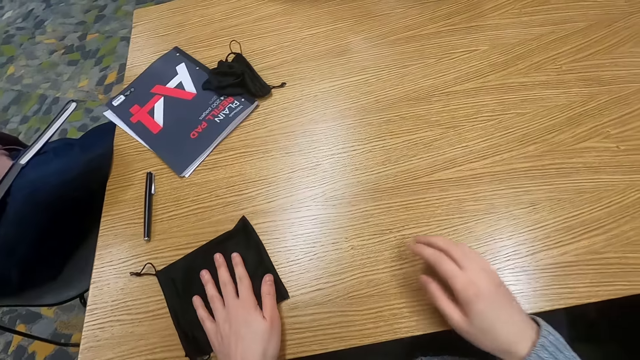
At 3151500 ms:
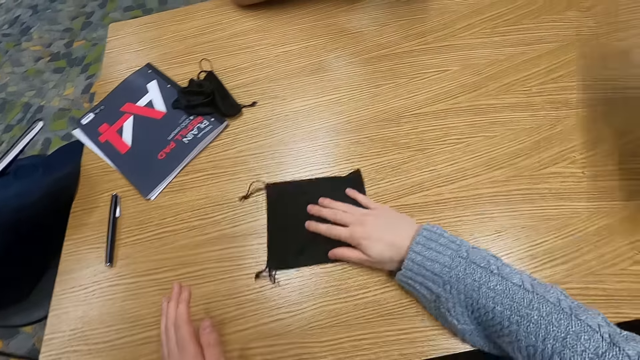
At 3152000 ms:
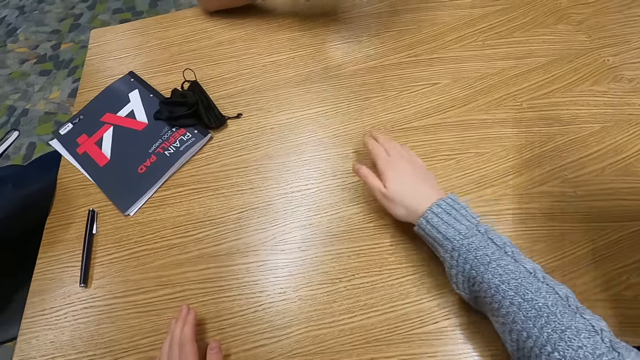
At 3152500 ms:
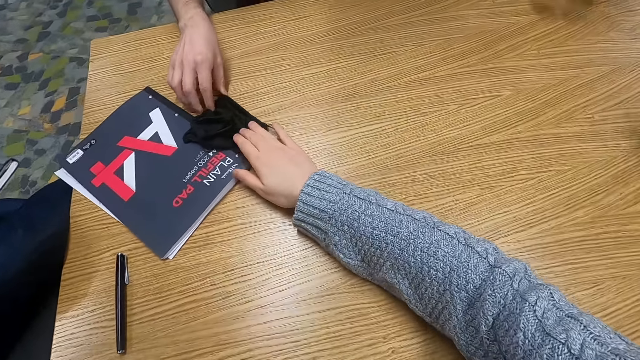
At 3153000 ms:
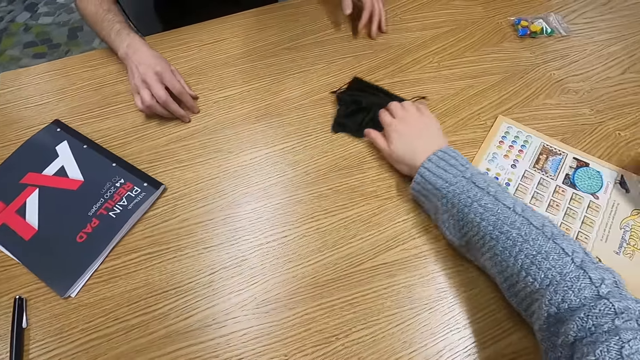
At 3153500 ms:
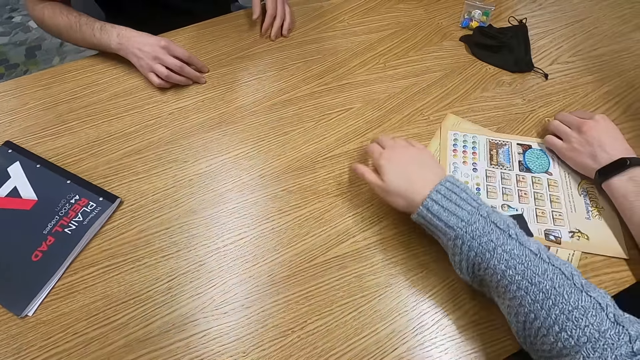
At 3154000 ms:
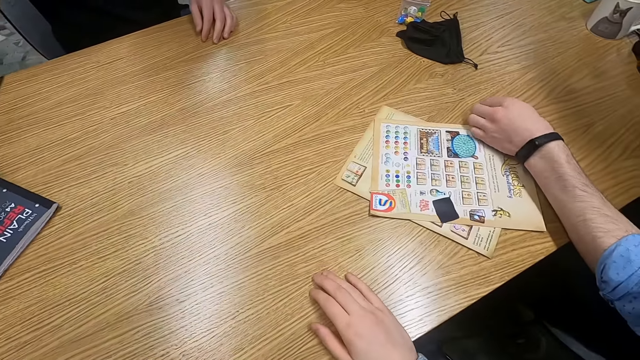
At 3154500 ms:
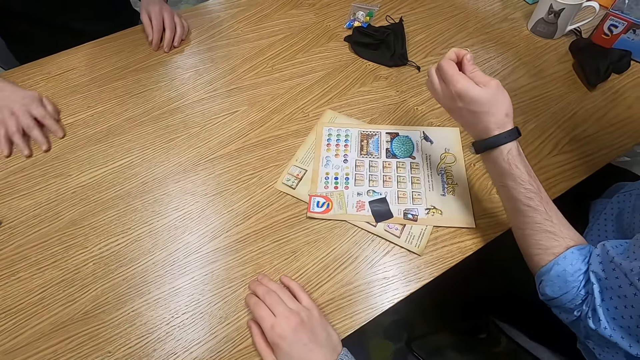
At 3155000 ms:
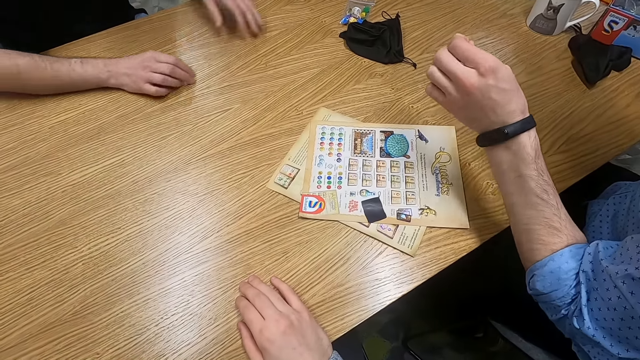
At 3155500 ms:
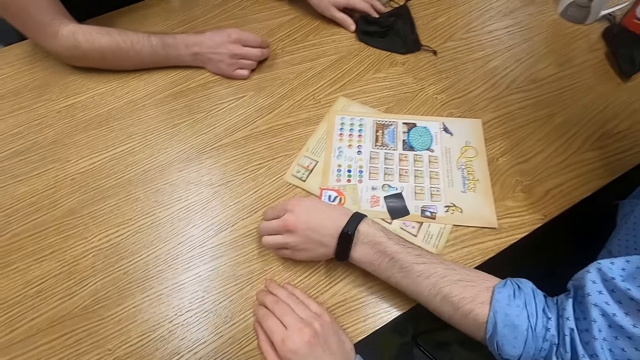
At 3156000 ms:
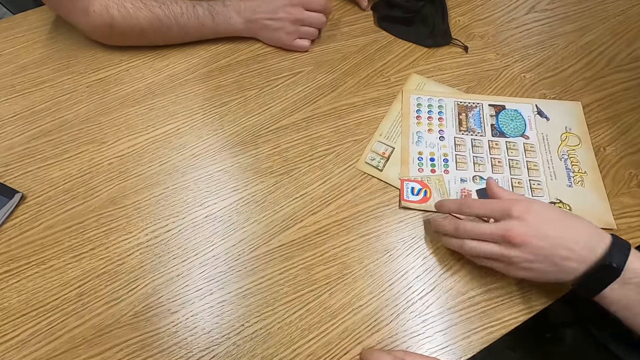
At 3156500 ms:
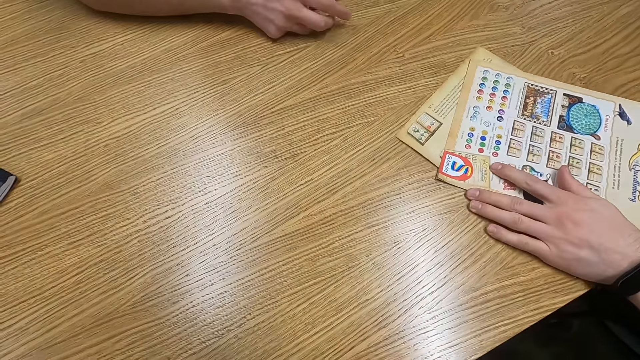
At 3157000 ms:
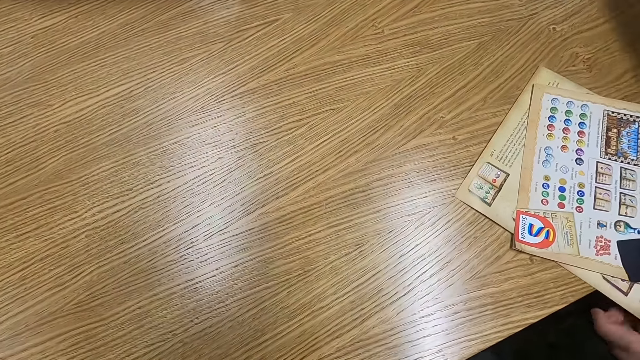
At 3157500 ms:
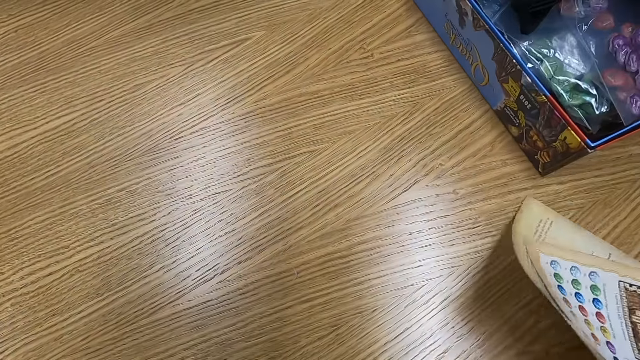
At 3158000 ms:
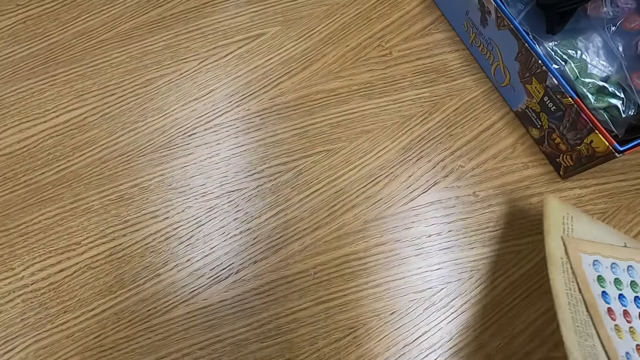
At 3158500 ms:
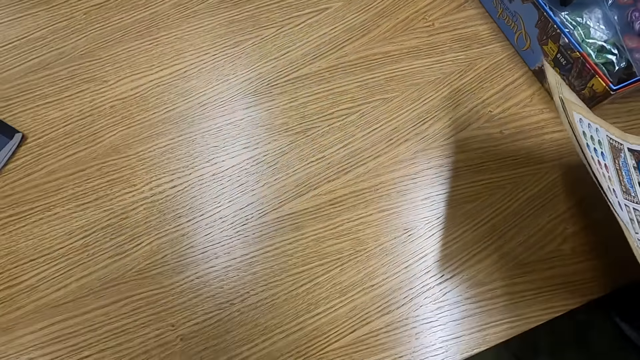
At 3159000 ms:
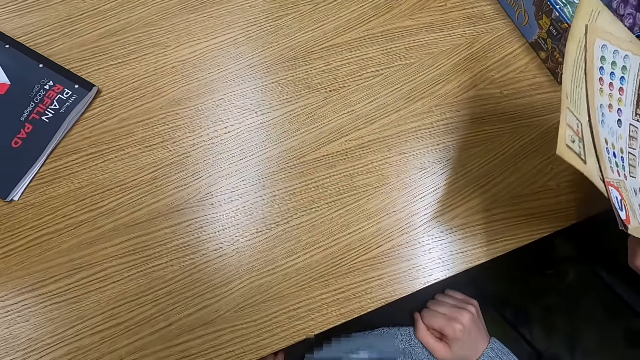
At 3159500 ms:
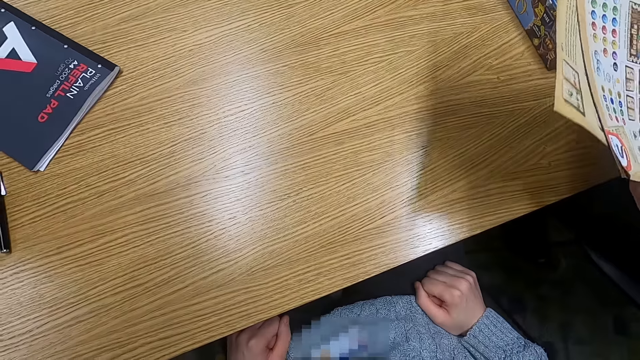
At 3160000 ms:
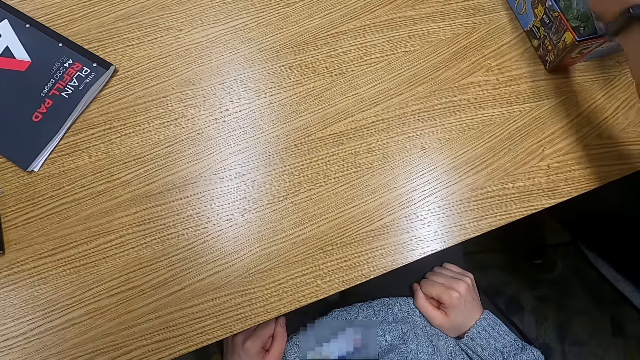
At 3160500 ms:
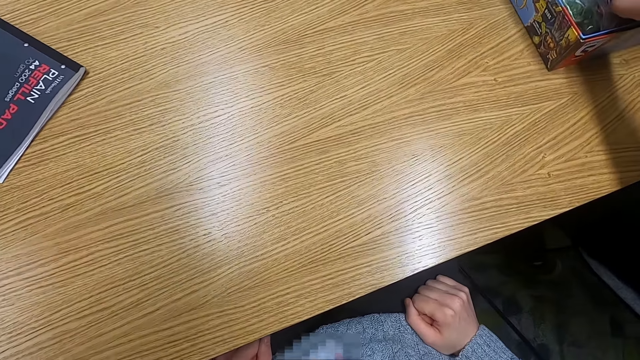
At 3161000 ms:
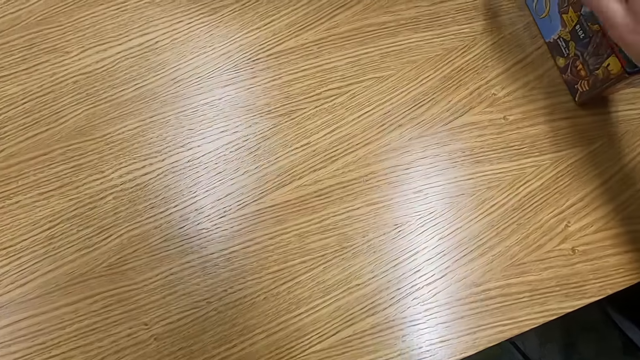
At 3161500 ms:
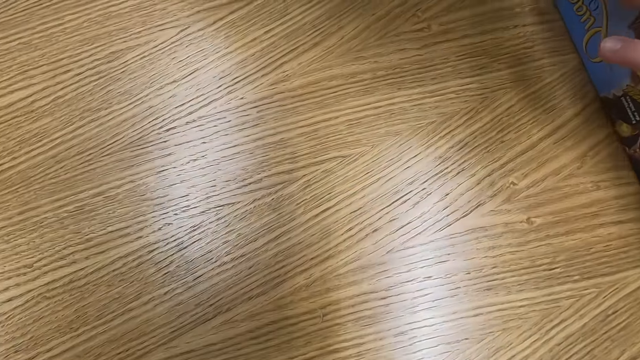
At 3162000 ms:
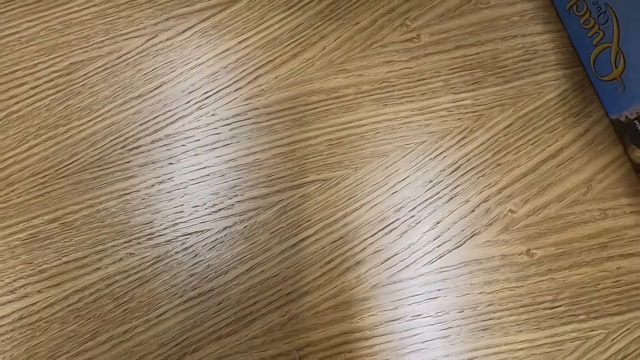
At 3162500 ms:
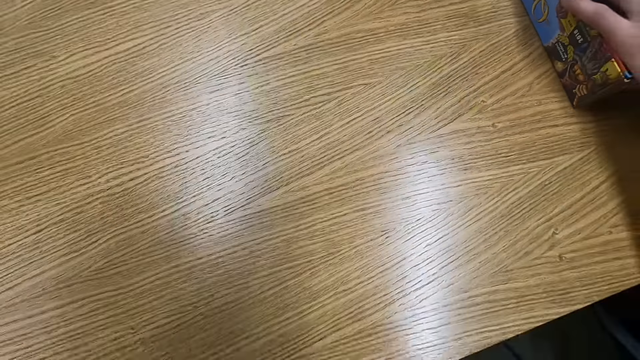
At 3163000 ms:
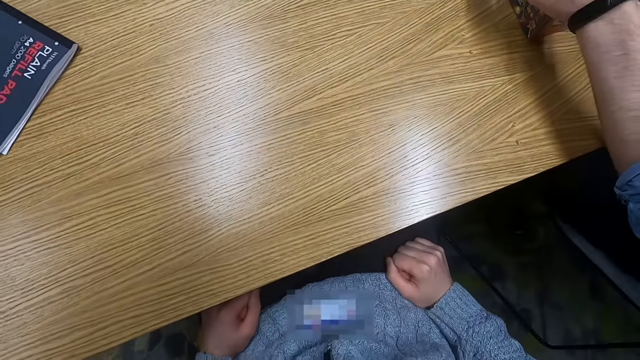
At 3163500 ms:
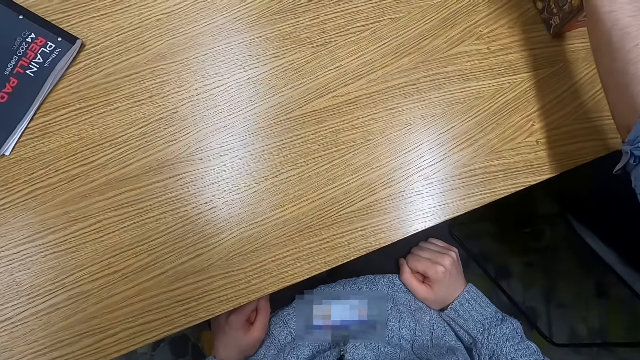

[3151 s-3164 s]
The camera wearer touches a bag. He slides the bag. He throws a small bag. He holds the bag. A man touches the bag. The camera wearer throws the bag. Another man holds something. The first man places something on the table. The other man pulls something and holds something. The camera wearer moves his head.
